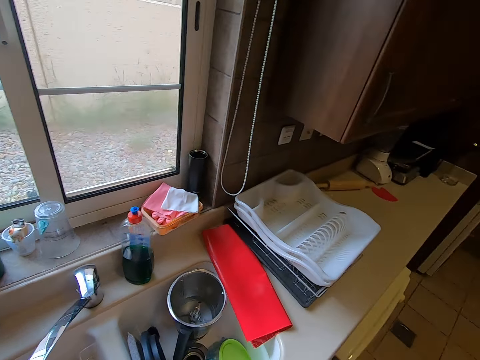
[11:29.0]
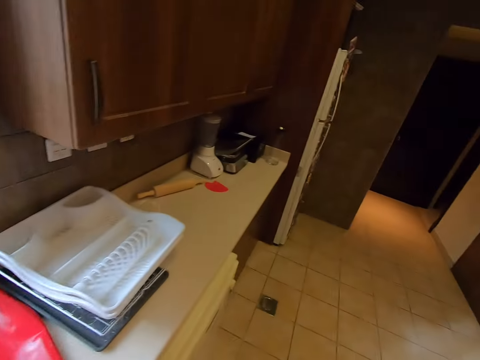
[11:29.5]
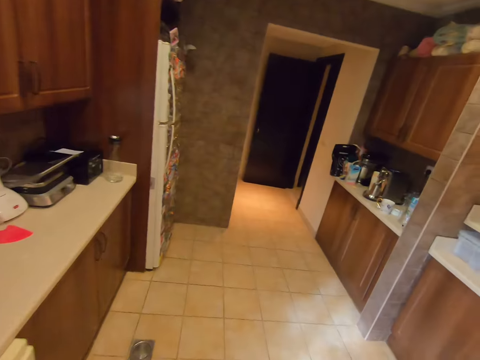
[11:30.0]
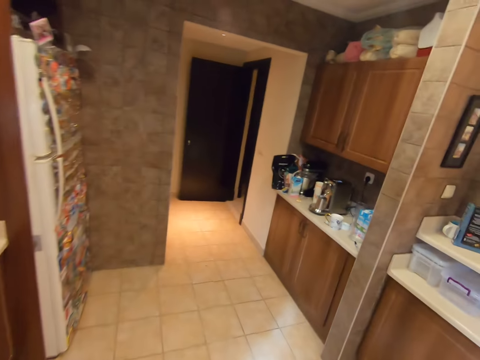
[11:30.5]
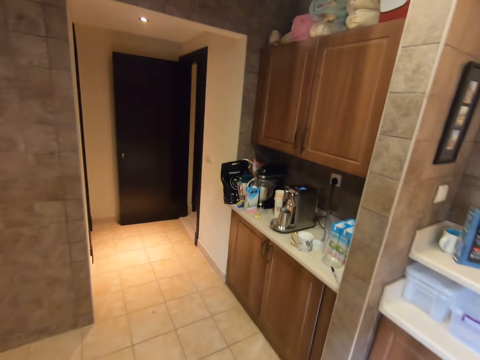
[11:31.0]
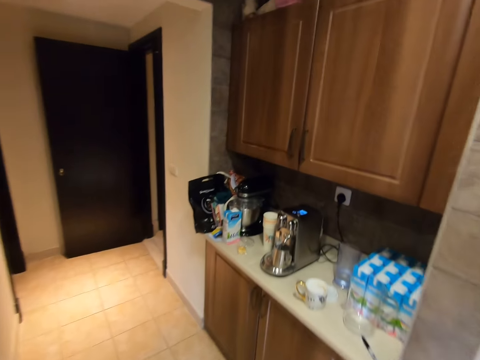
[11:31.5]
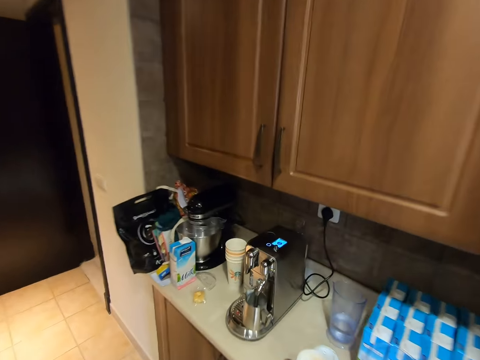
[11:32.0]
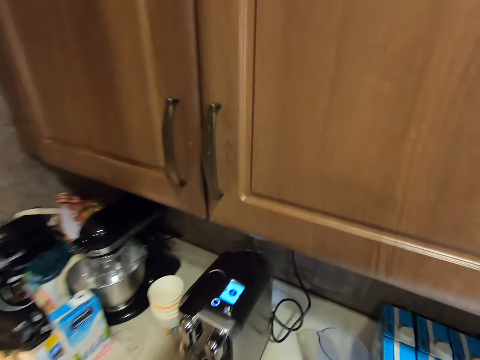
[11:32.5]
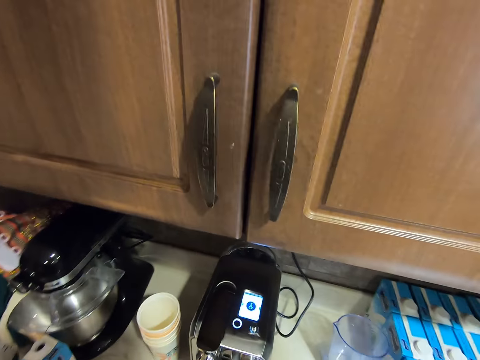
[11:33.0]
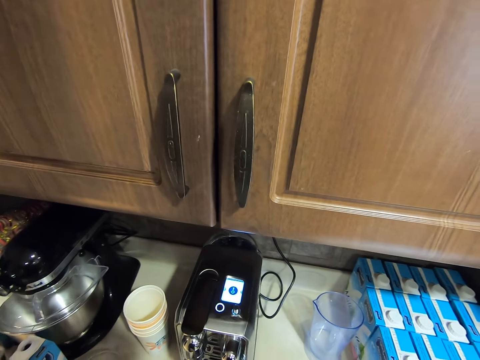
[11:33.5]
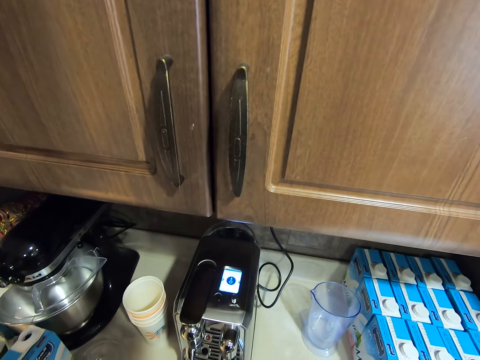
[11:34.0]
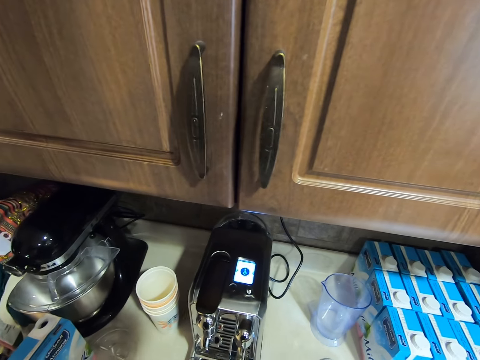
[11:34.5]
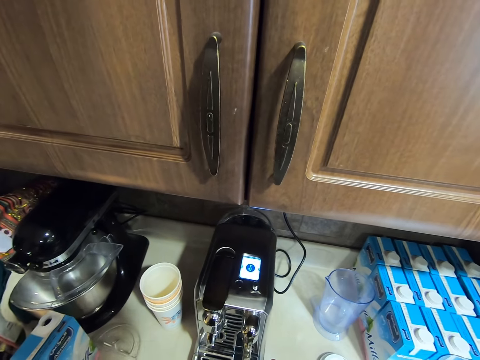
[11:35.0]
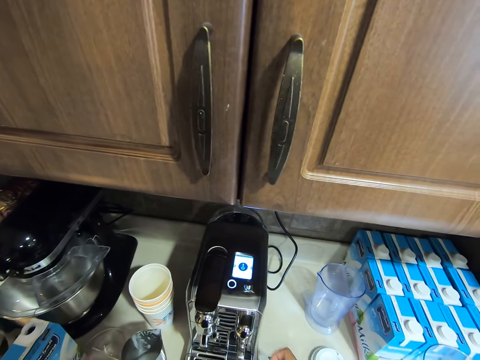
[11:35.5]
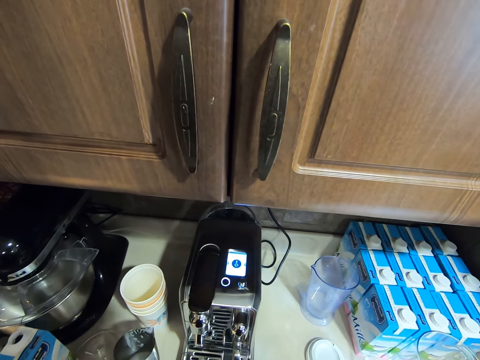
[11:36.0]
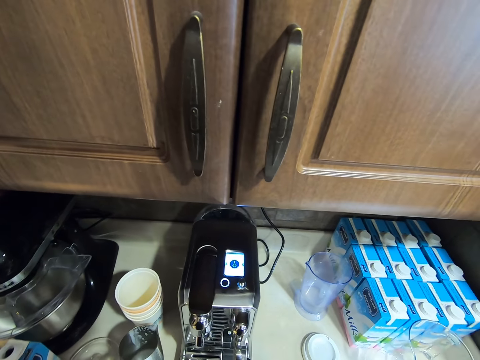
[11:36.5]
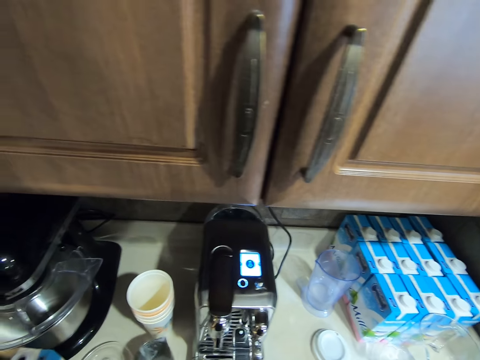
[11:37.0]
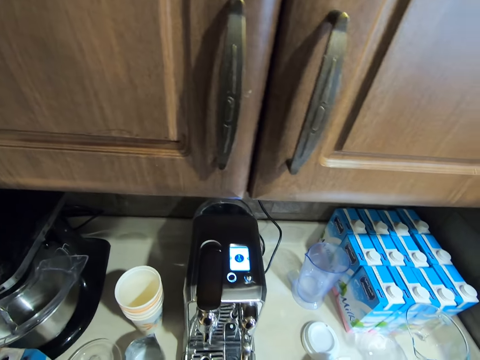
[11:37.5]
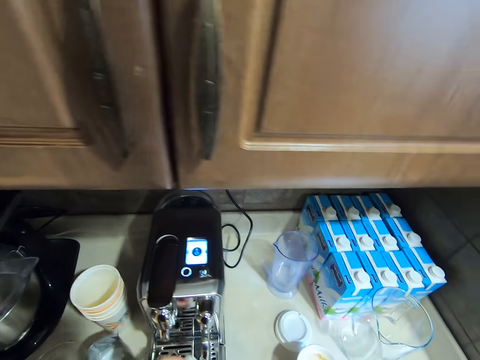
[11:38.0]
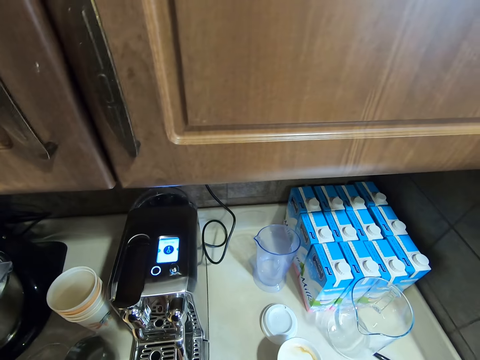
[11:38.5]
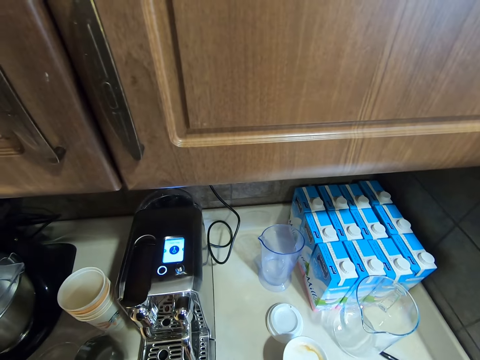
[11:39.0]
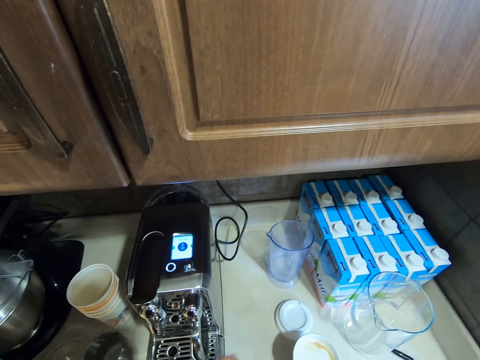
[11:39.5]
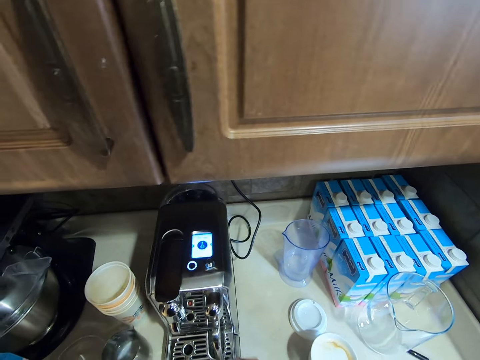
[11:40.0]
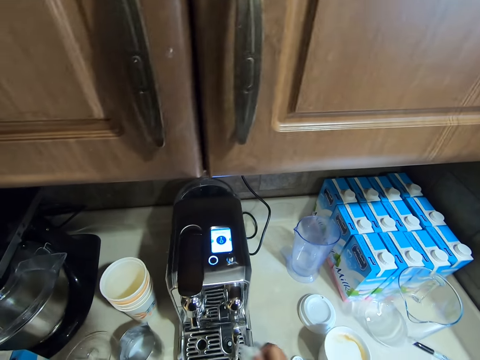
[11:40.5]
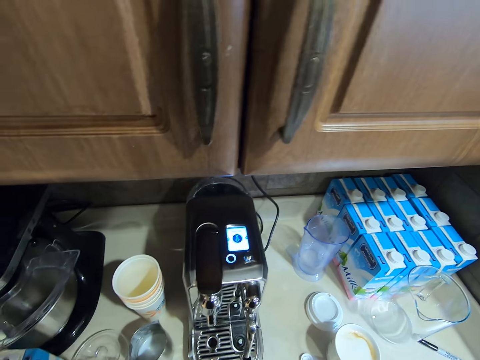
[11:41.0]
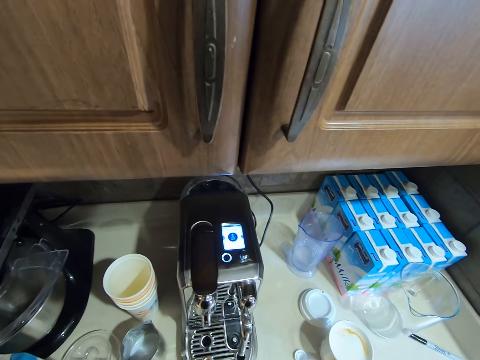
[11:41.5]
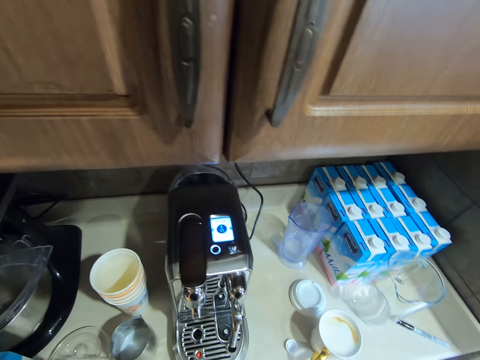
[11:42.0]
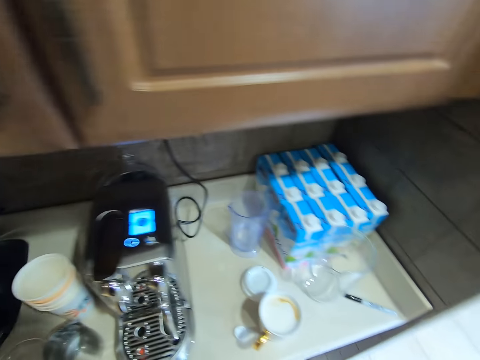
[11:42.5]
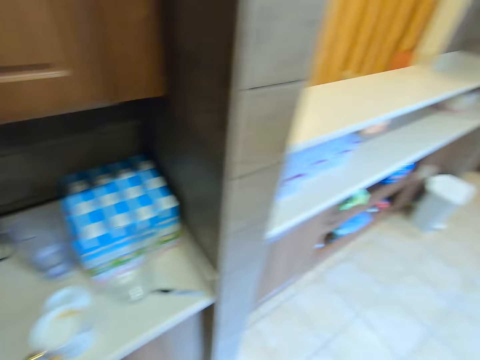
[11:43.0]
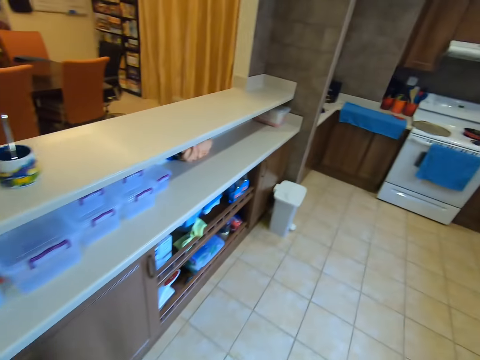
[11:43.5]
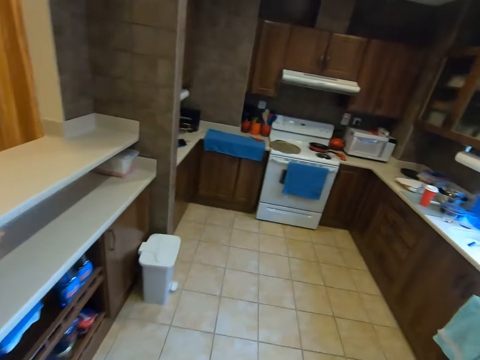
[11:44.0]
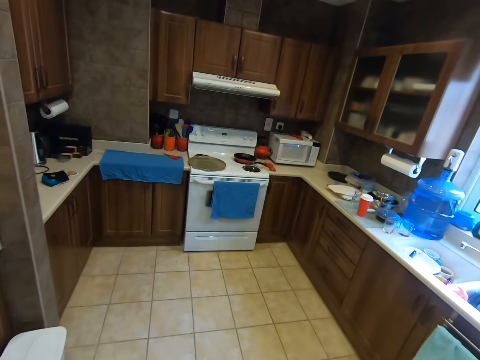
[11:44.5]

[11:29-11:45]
The camera wearer moves to the tea making machine. They pick the cup of milk. They put the metal jar with milk on top of the kitchen cupboard. They clean the coffee maker with the tissue paper. They clean the coffee maker with the tissue paper again. They move to the cupboard.

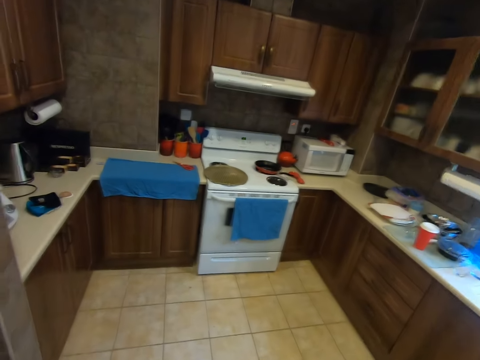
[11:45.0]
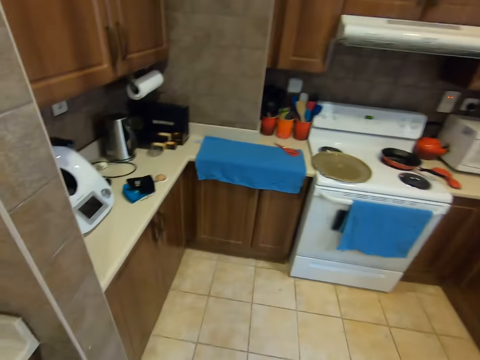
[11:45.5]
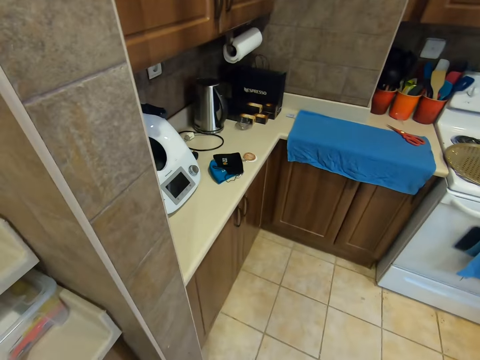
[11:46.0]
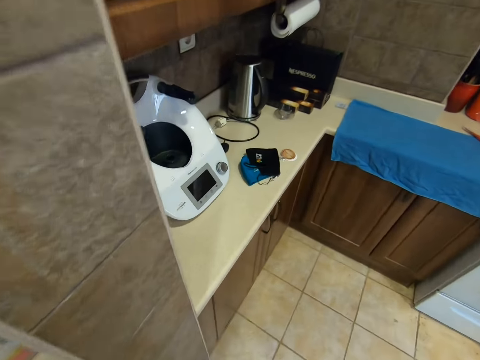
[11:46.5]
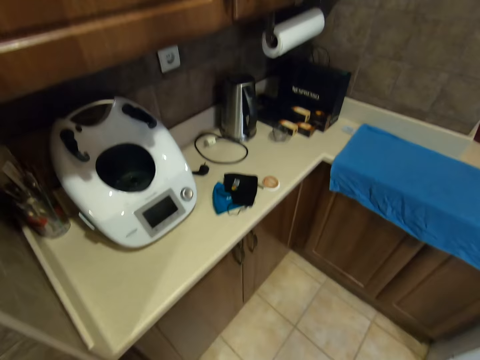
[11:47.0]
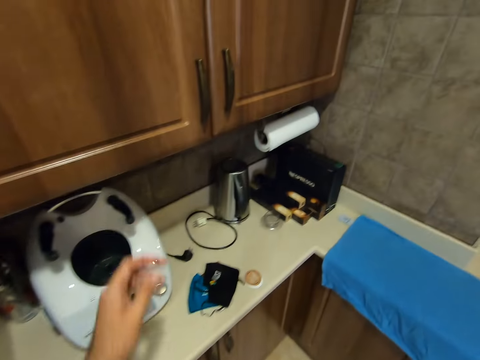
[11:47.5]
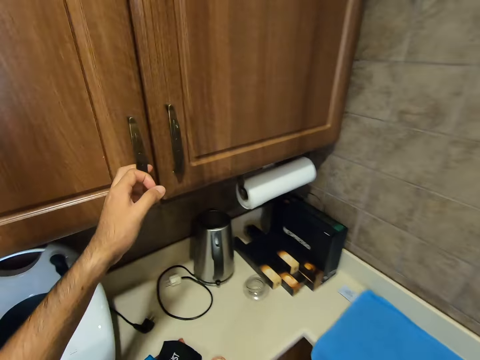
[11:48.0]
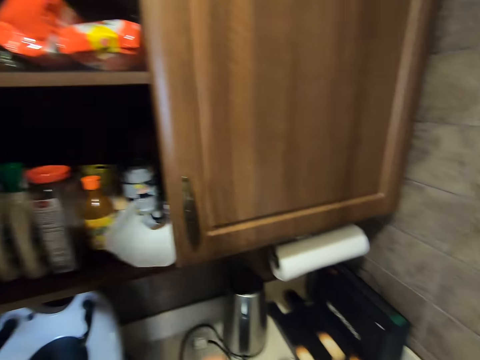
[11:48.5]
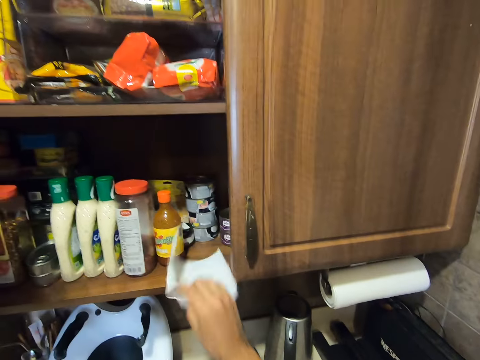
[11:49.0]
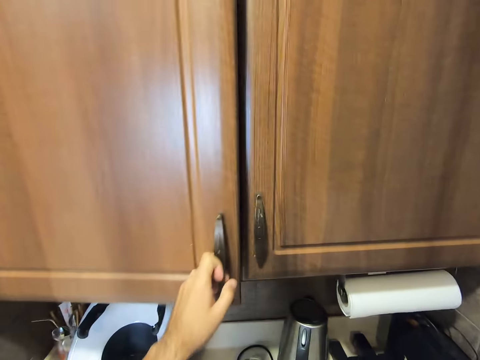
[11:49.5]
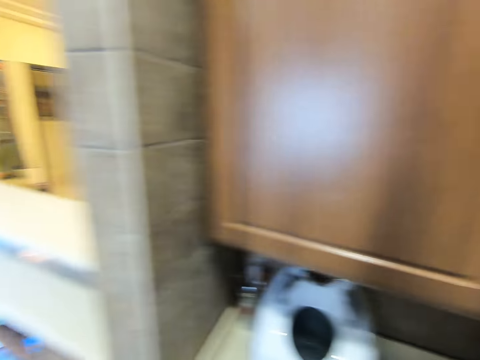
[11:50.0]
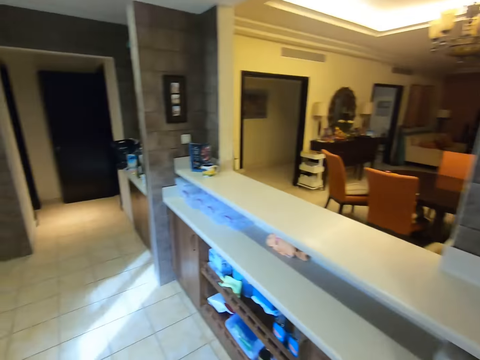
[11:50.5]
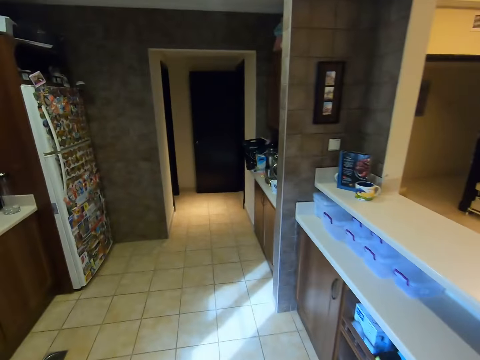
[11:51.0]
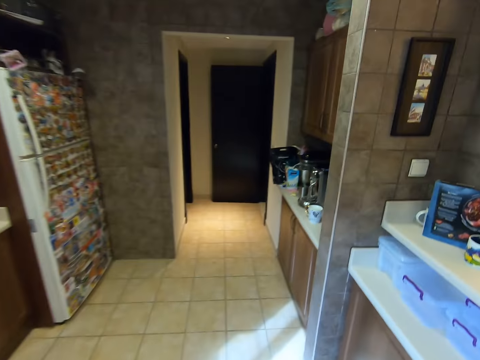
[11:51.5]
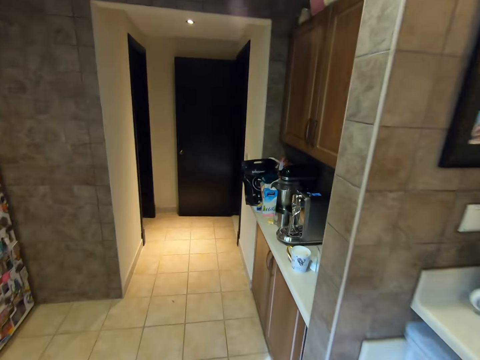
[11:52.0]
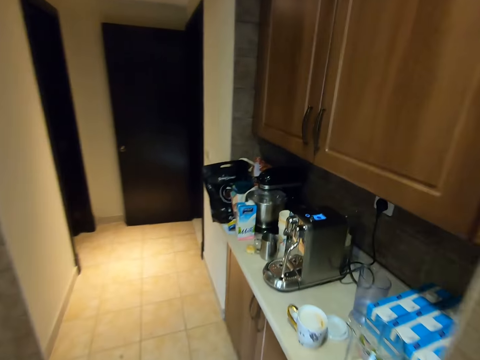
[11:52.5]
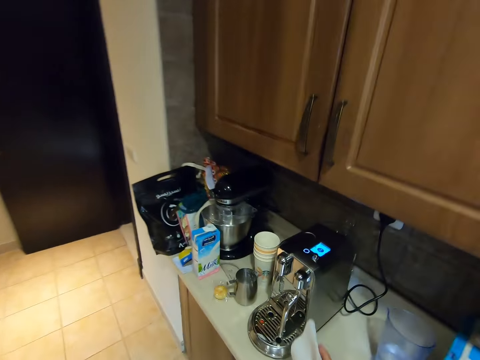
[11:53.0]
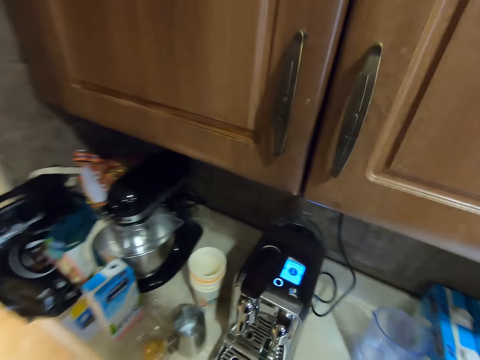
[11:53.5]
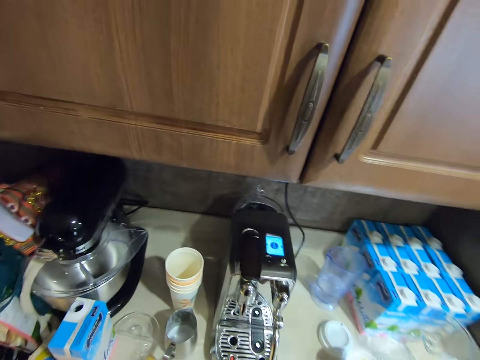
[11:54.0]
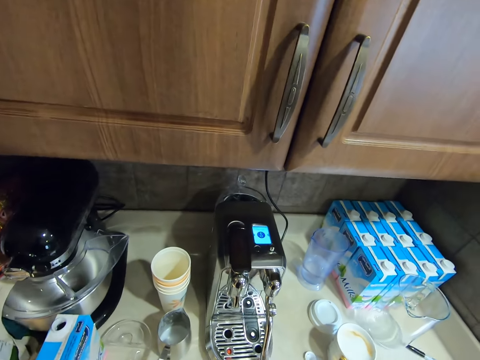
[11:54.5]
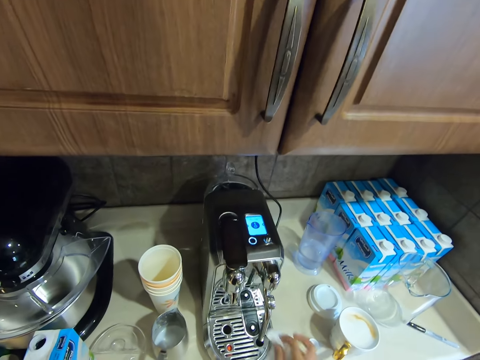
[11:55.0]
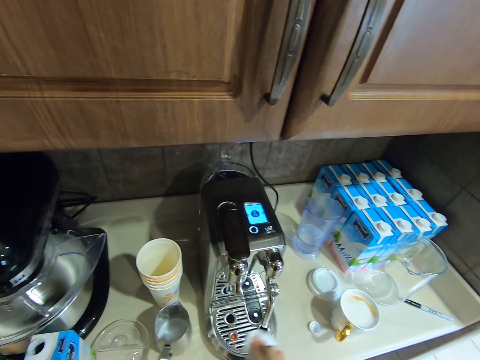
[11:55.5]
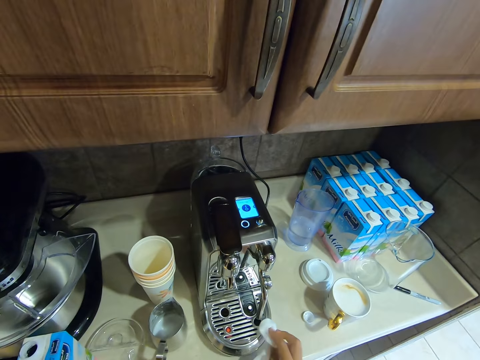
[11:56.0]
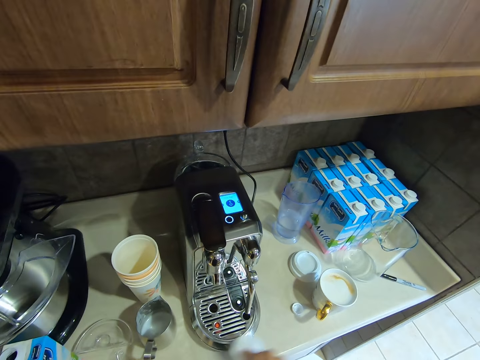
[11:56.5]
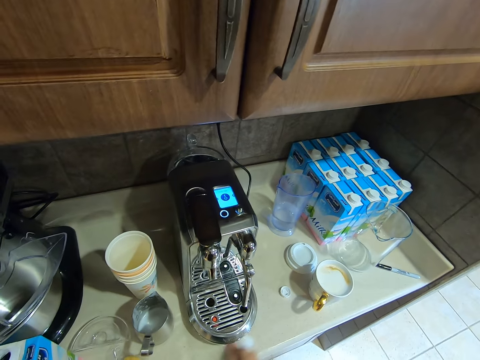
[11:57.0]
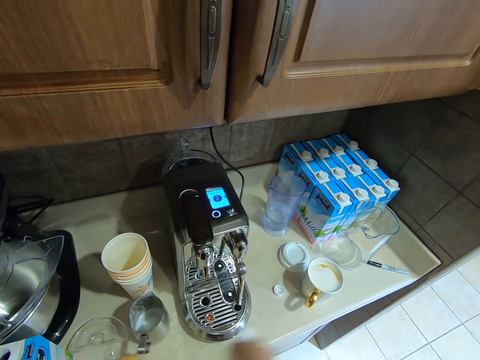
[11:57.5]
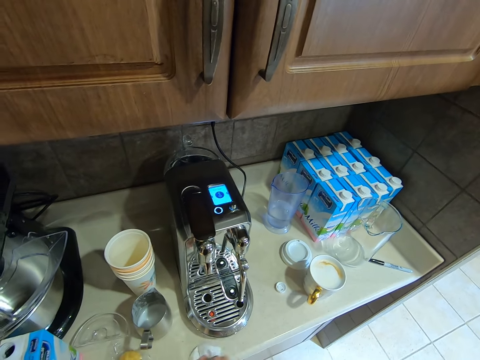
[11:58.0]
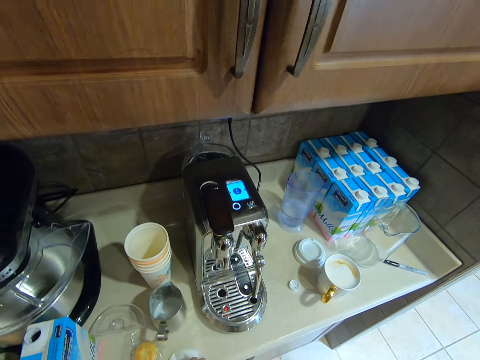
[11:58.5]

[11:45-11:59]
The camera wearer puts the tissue in the dustbin. They open the cupboard. They pick the tissue paper from the cupboard. They move to the tea making machine. They close the cupboard. They clean the coffee maker with the tissue paper and the counter top.
